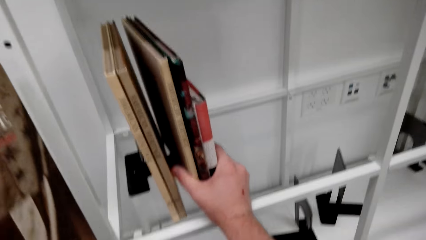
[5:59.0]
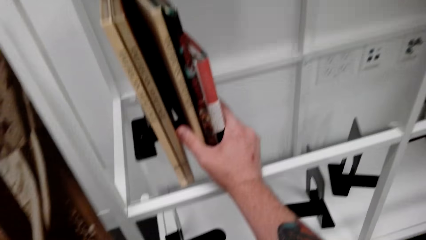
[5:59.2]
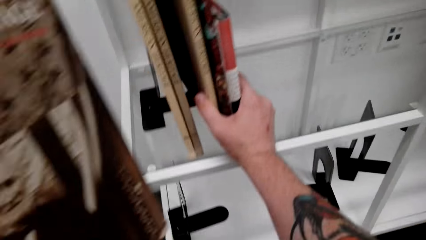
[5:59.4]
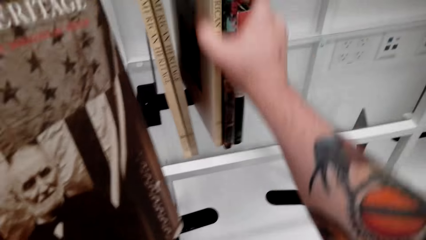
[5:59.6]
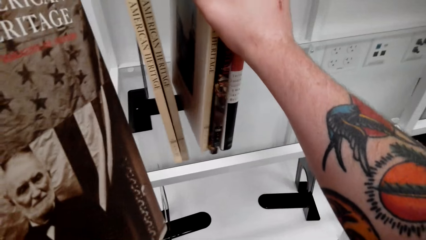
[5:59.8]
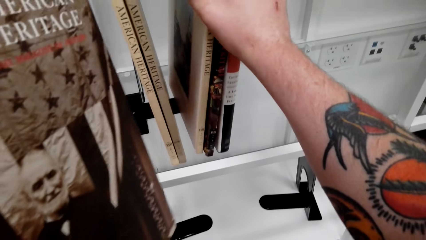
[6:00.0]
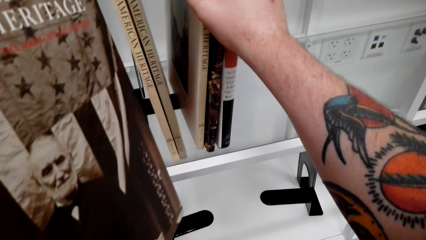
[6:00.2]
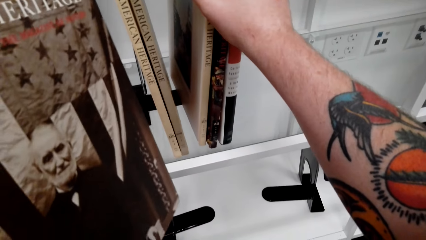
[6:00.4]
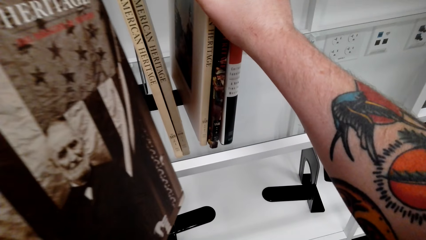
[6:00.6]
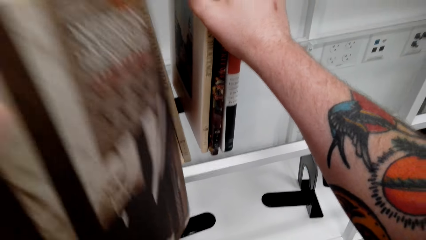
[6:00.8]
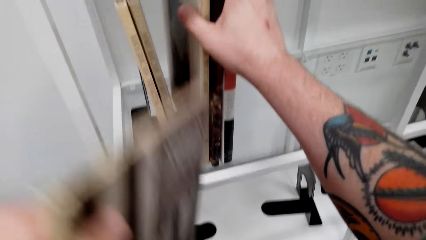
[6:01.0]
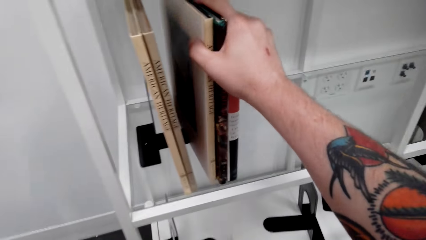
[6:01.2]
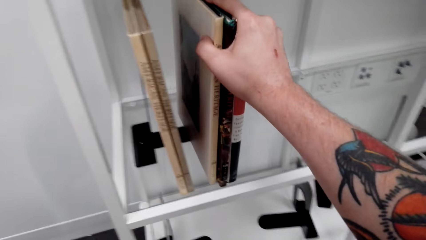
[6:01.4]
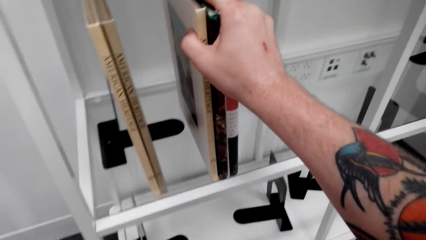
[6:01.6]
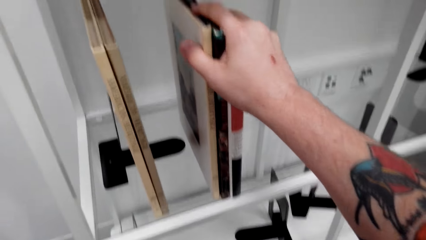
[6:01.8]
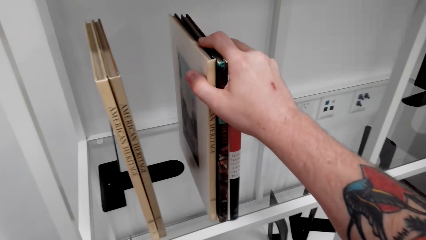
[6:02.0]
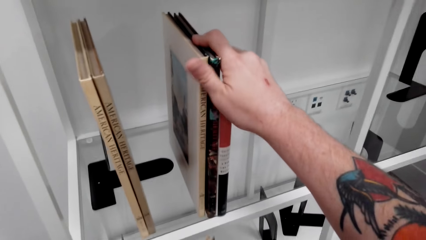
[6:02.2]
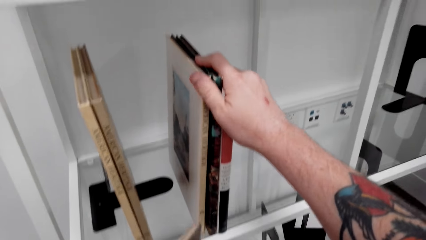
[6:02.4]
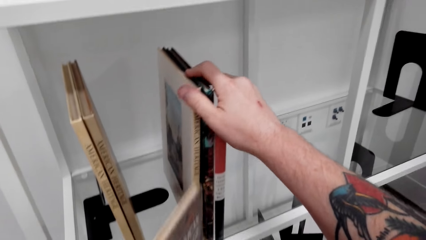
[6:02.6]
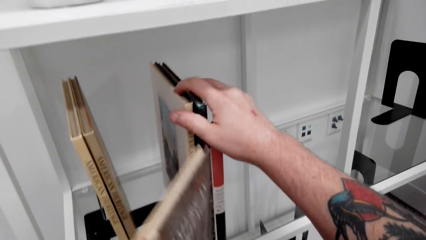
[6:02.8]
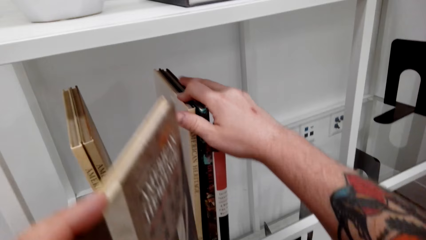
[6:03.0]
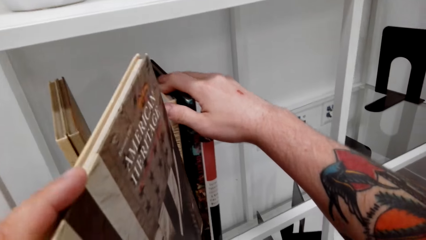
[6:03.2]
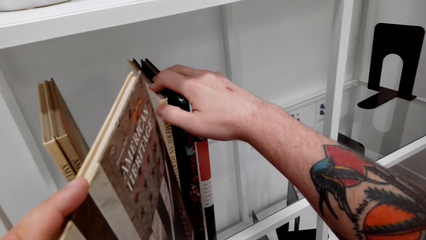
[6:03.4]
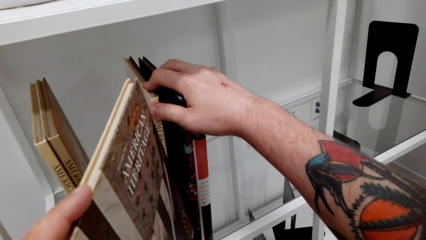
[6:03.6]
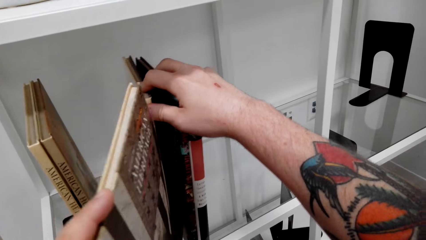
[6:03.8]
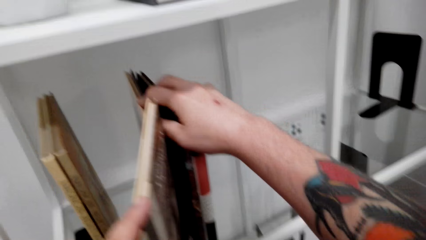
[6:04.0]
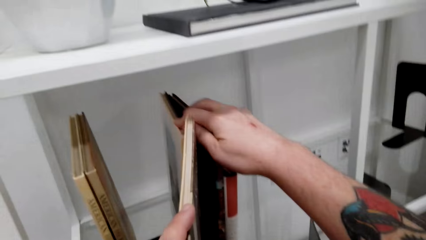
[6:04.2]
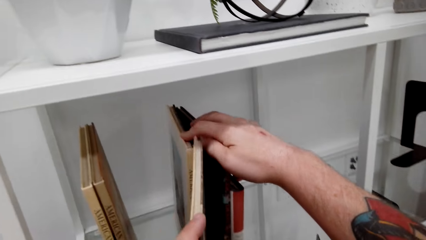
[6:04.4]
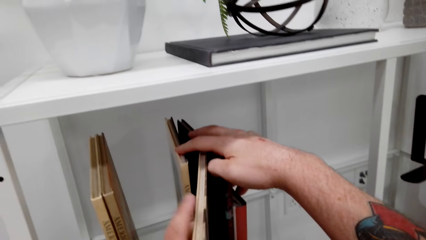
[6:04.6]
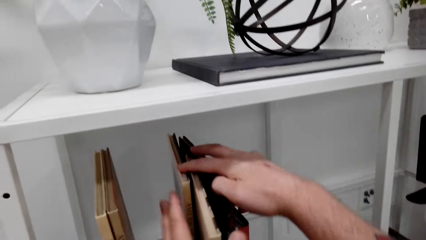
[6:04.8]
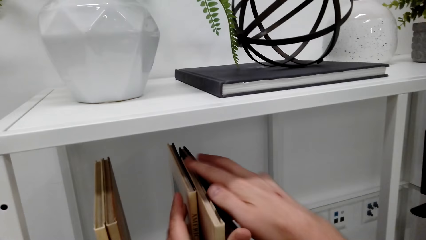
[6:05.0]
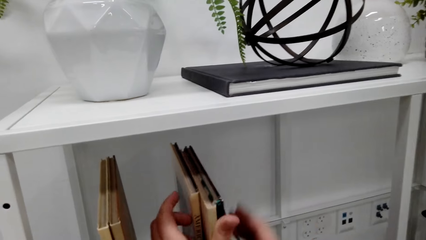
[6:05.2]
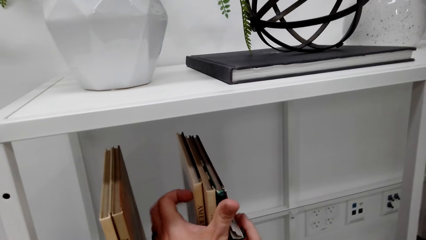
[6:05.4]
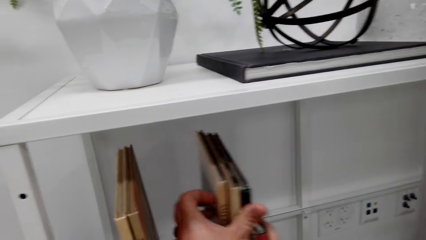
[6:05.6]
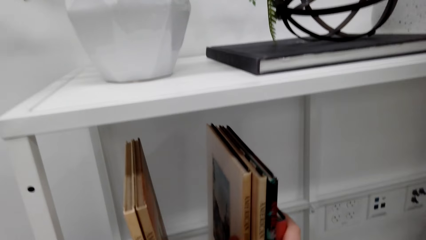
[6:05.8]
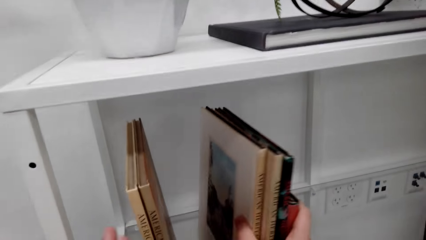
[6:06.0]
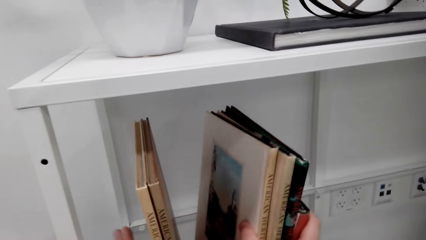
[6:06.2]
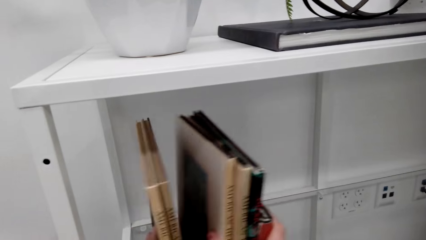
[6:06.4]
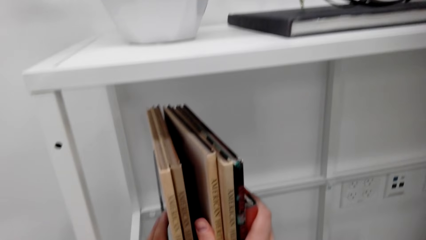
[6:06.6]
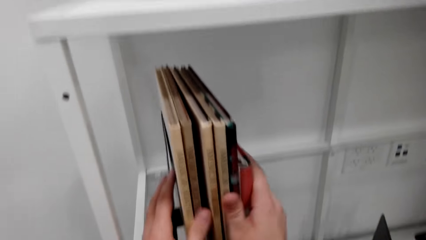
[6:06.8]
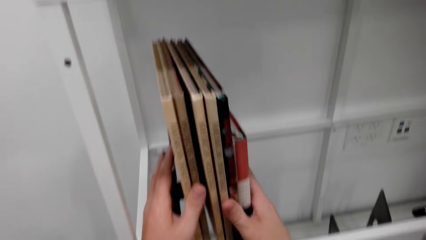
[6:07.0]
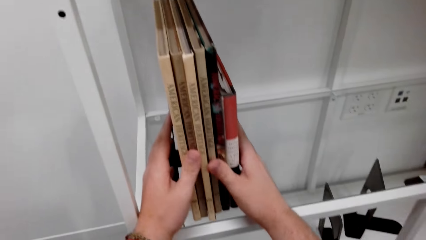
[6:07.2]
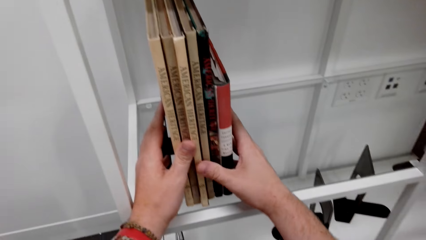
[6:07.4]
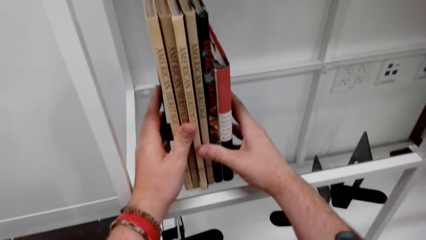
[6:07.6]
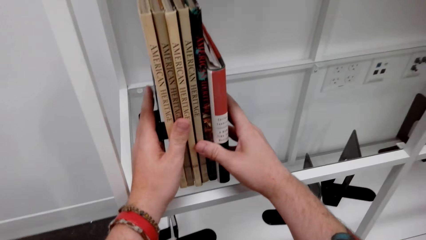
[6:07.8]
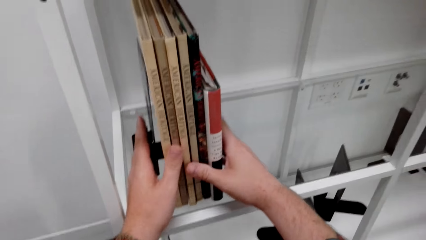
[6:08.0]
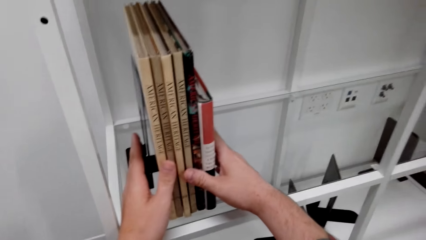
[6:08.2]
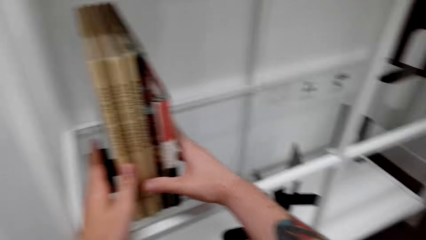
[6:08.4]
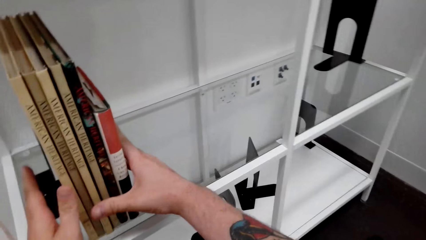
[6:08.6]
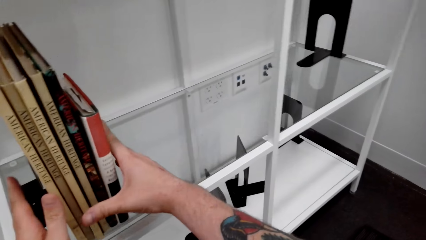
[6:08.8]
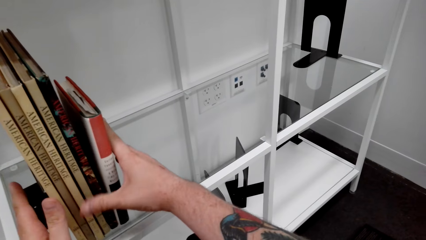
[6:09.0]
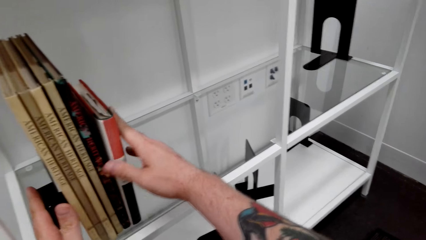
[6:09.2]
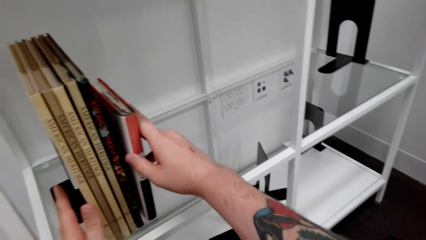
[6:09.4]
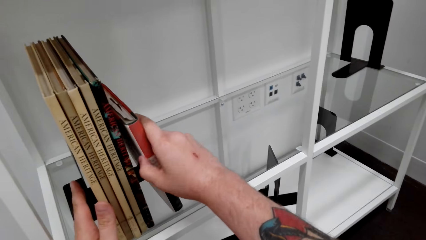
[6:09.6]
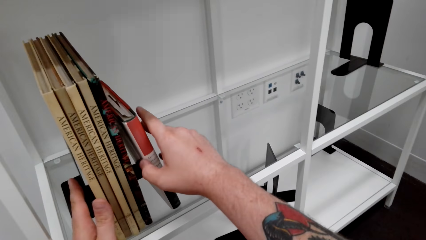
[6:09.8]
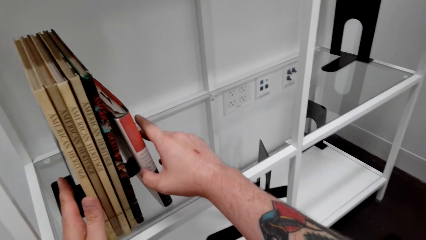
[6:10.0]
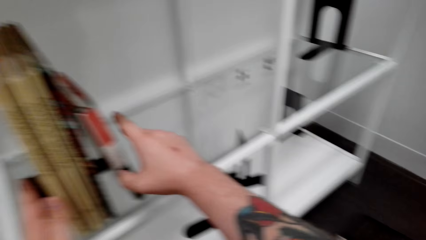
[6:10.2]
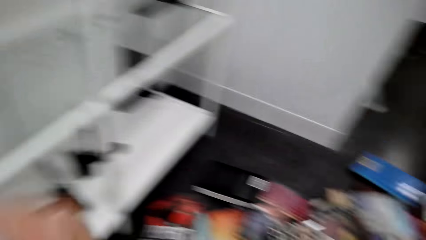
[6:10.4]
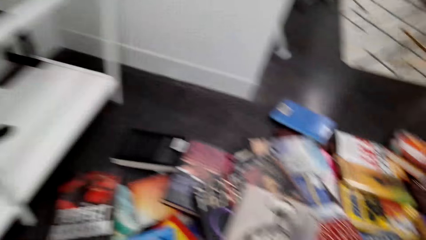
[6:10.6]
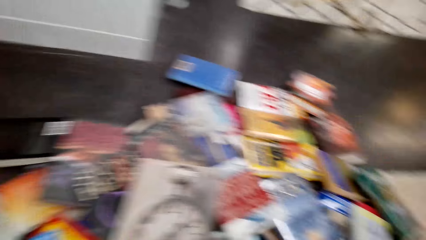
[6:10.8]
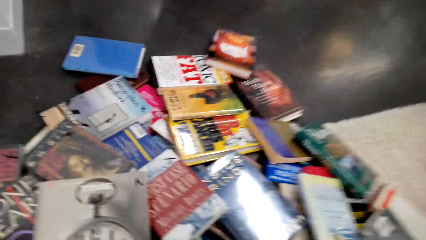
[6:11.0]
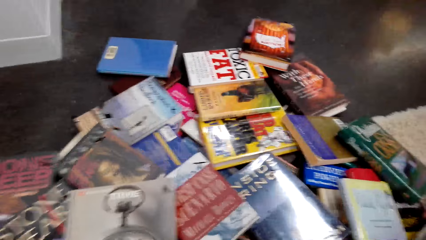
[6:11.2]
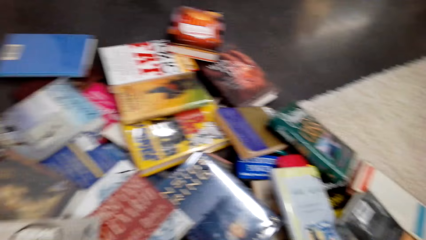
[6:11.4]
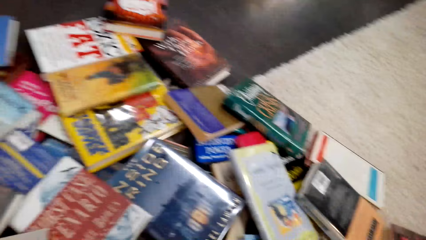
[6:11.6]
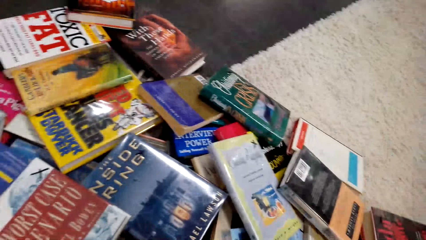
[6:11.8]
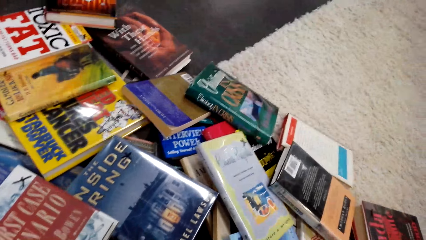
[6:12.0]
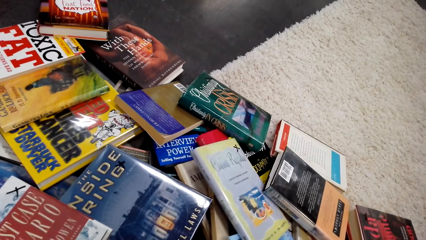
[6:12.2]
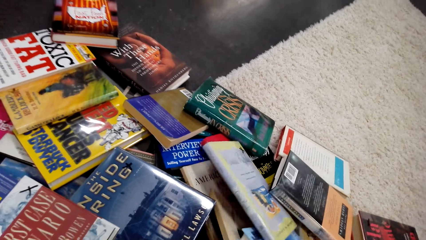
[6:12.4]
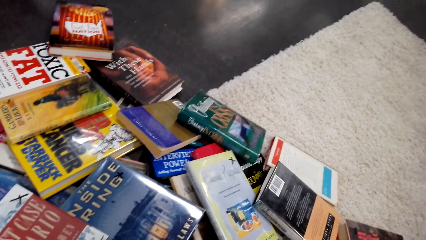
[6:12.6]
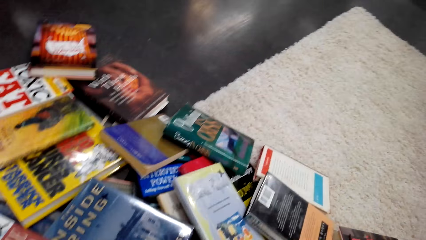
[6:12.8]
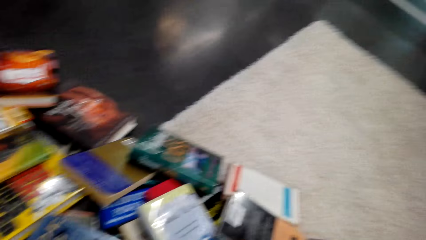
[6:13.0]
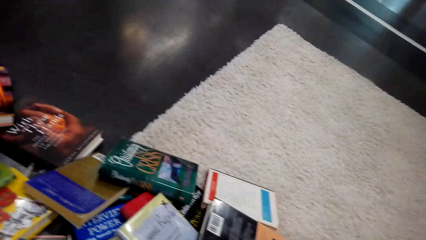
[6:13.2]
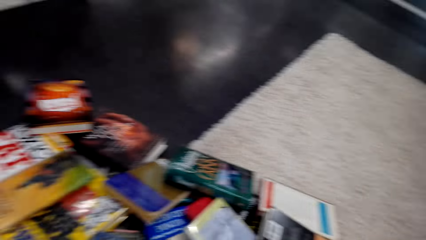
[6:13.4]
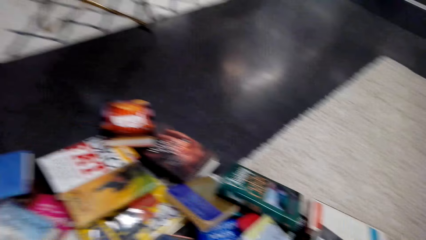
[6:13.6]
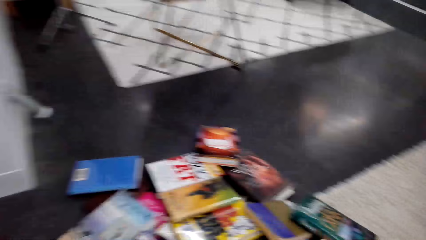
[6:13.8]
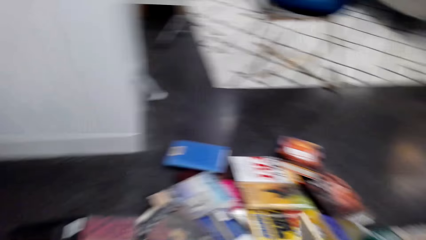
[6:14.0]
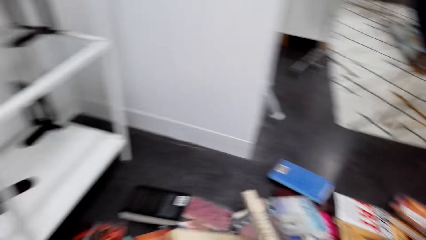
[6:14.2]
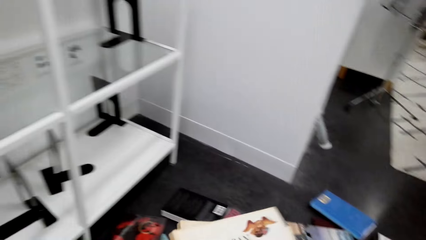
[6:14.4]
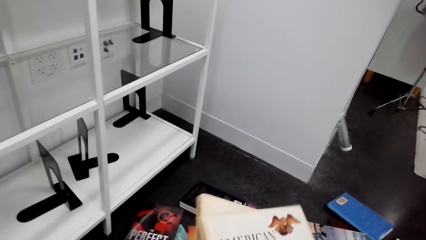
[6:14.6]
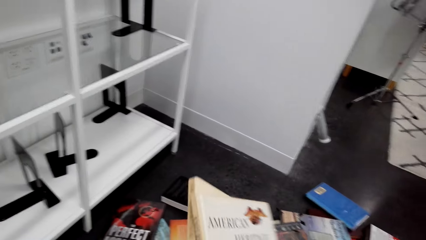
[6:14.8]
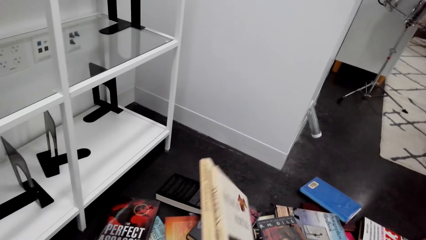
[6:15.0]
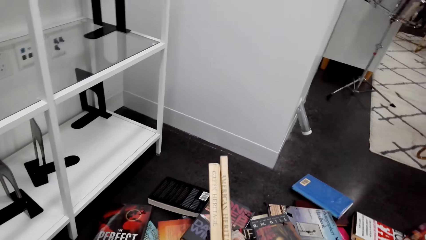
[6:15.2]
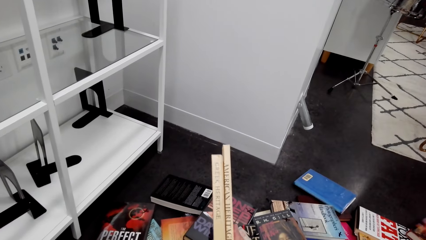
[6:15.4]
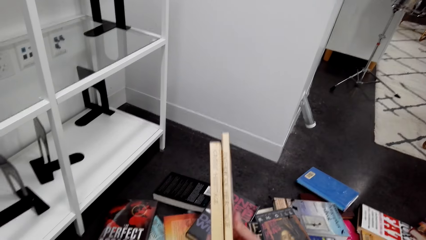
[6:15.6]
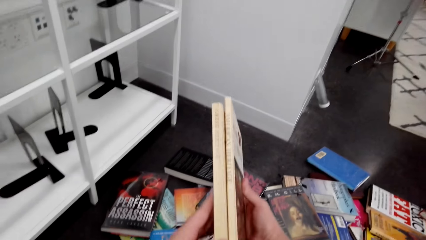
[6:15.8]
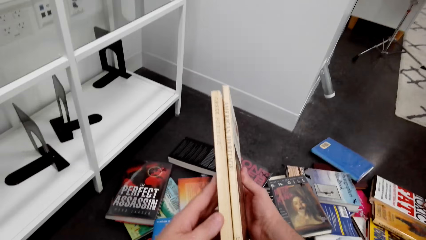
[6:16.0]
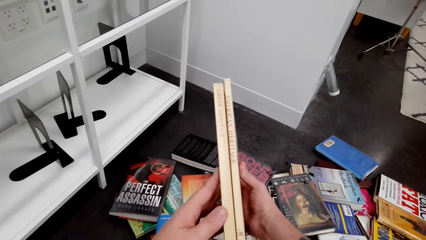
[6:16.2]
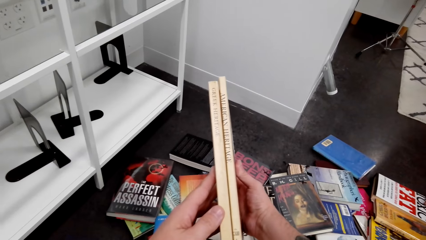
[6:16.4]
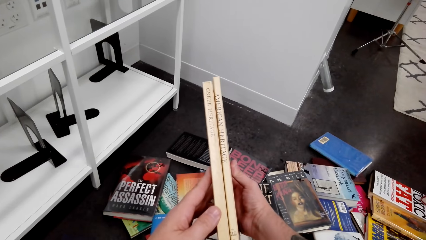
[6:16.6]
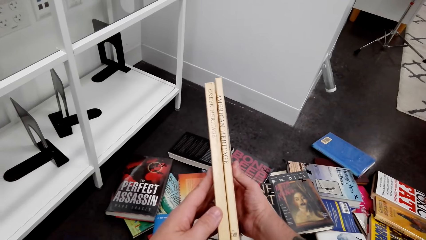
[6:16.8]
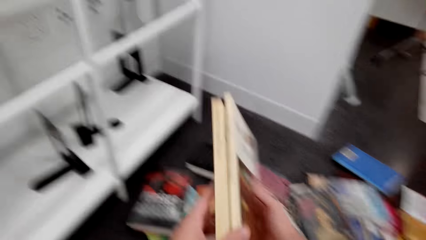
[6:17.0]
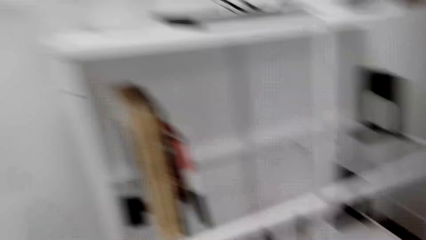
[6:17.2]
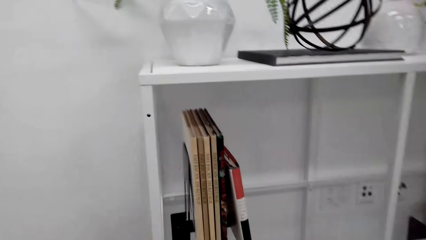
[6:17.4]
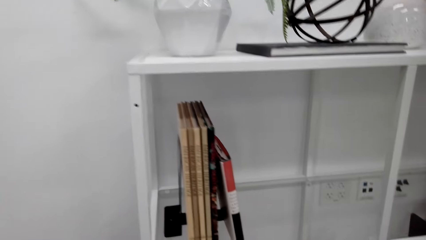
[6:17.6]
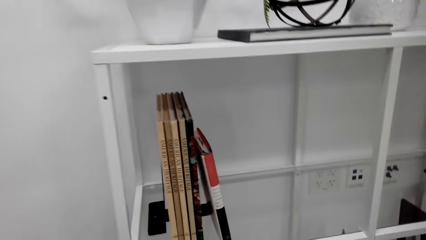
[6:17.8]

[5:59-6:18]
The camera wearer rearranges the books on the book shelf. They drop the book. They arrange the book. They look around. They search the book. They pick the books from the floor. They examine the book.
